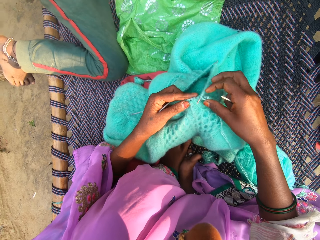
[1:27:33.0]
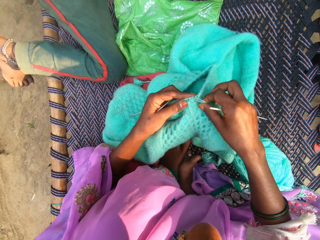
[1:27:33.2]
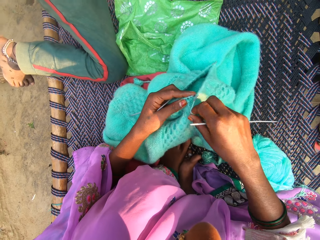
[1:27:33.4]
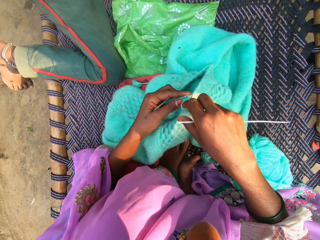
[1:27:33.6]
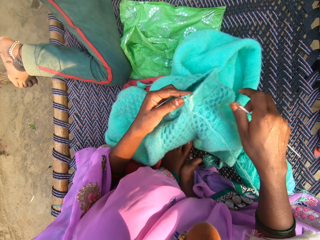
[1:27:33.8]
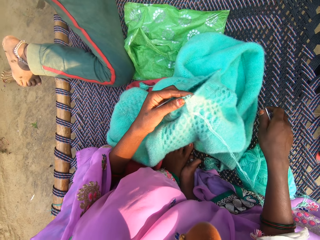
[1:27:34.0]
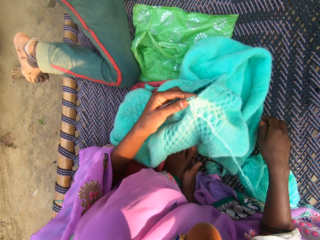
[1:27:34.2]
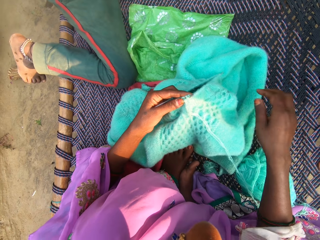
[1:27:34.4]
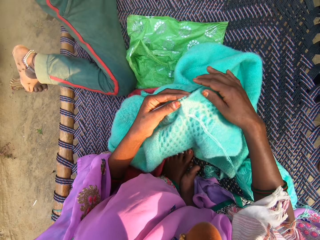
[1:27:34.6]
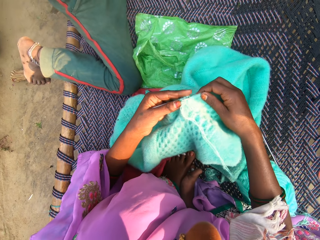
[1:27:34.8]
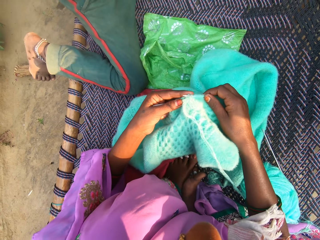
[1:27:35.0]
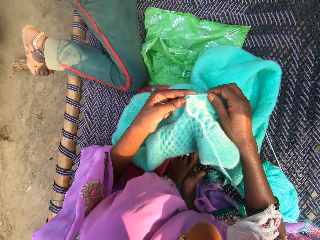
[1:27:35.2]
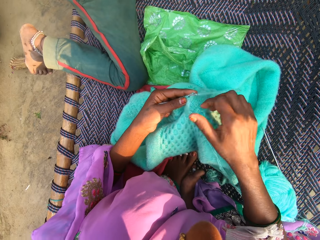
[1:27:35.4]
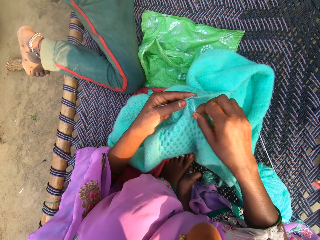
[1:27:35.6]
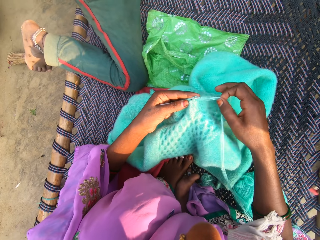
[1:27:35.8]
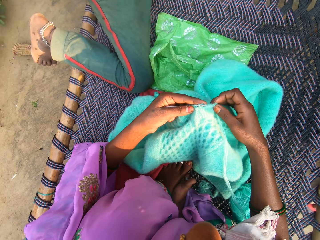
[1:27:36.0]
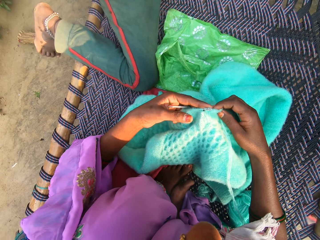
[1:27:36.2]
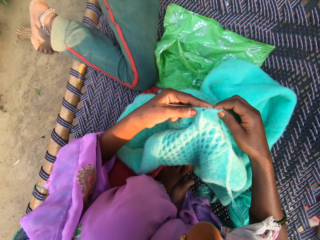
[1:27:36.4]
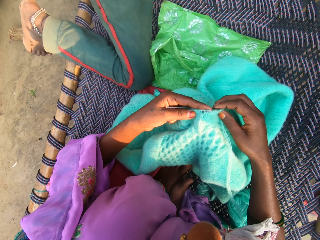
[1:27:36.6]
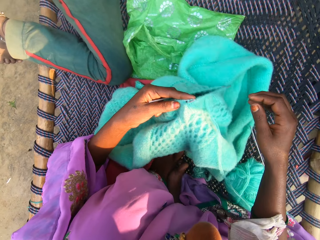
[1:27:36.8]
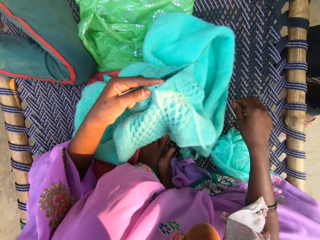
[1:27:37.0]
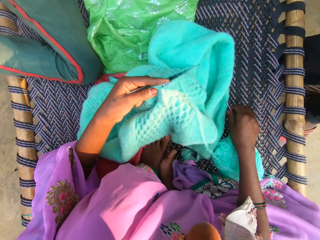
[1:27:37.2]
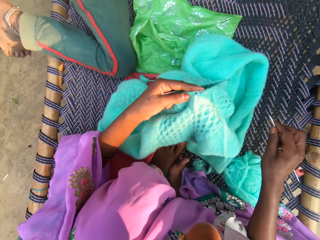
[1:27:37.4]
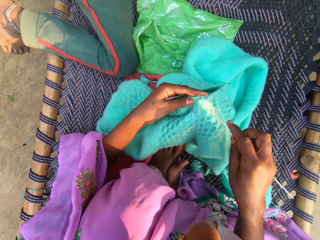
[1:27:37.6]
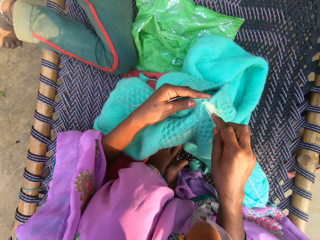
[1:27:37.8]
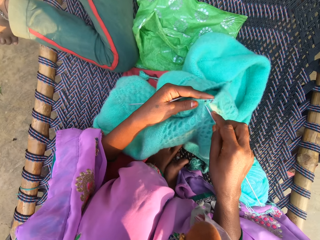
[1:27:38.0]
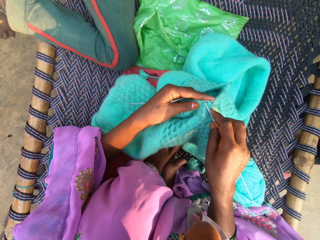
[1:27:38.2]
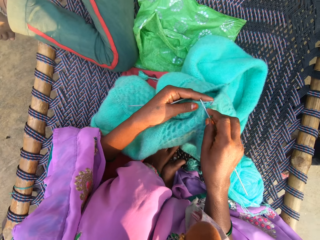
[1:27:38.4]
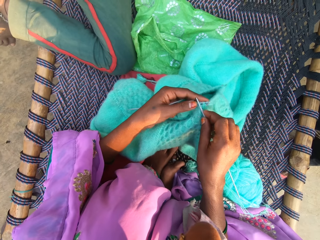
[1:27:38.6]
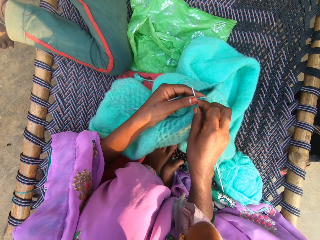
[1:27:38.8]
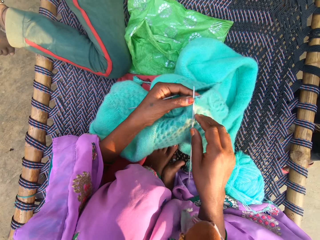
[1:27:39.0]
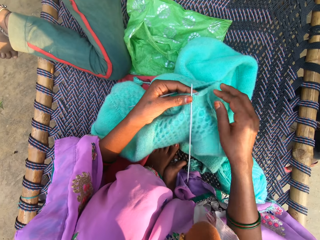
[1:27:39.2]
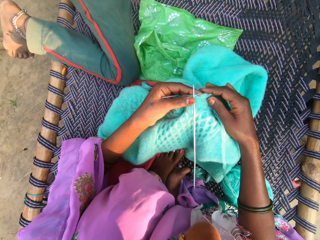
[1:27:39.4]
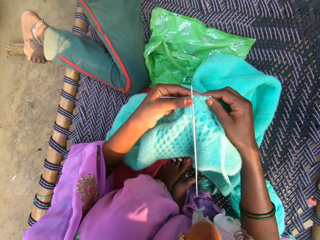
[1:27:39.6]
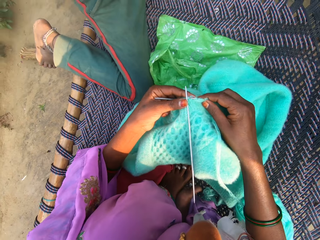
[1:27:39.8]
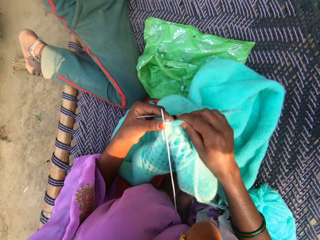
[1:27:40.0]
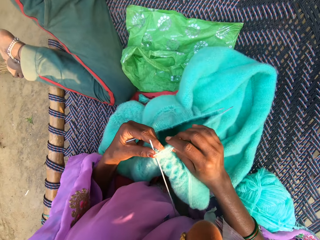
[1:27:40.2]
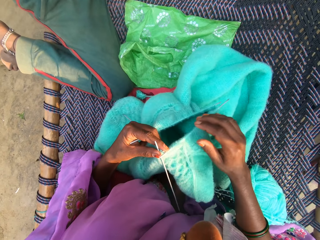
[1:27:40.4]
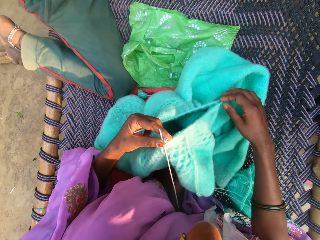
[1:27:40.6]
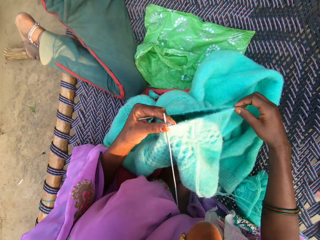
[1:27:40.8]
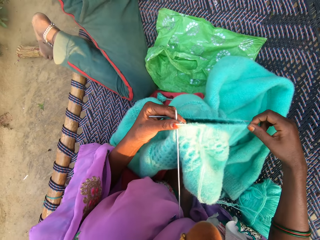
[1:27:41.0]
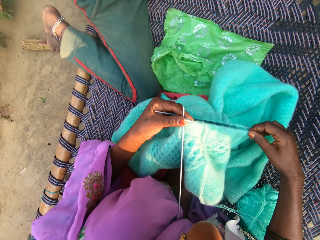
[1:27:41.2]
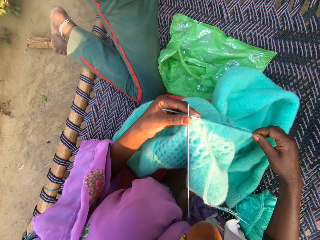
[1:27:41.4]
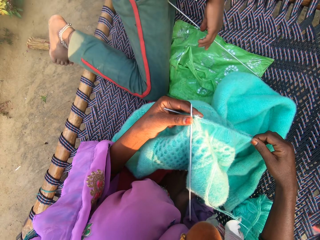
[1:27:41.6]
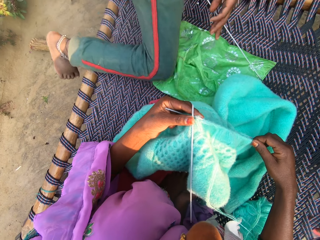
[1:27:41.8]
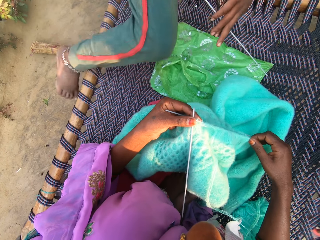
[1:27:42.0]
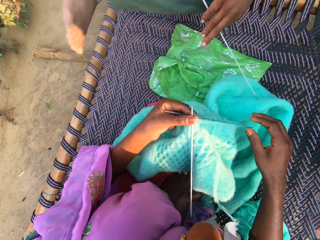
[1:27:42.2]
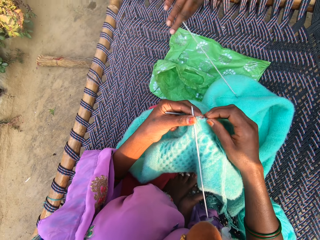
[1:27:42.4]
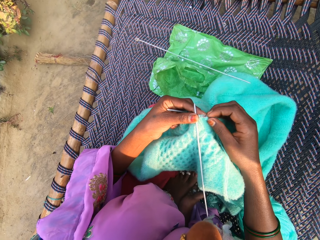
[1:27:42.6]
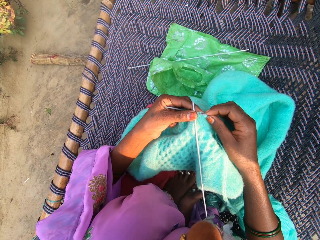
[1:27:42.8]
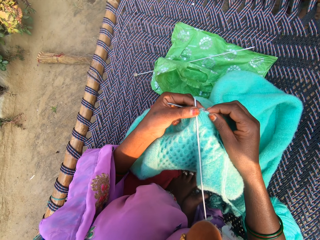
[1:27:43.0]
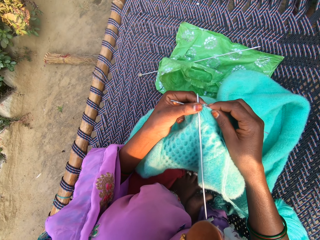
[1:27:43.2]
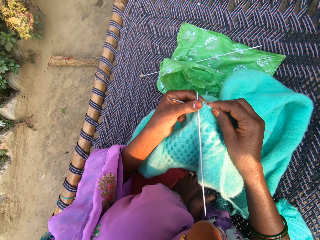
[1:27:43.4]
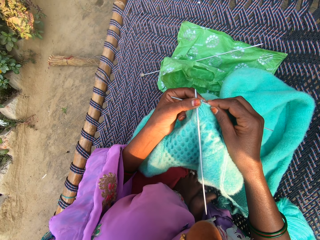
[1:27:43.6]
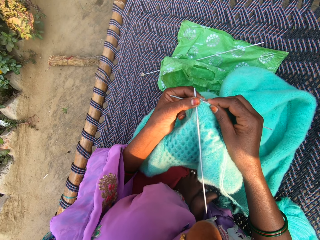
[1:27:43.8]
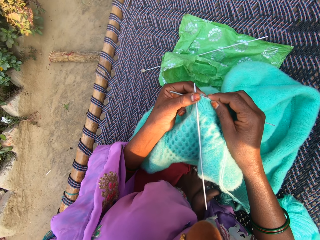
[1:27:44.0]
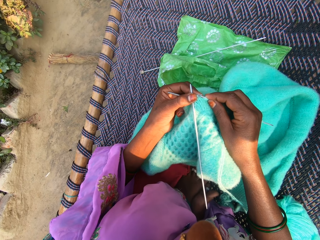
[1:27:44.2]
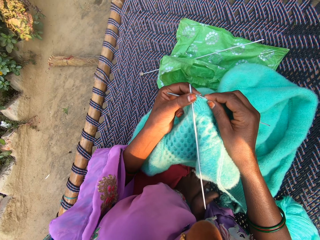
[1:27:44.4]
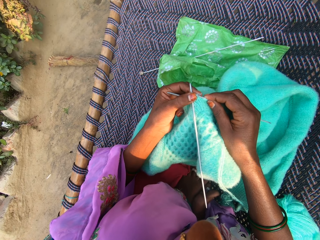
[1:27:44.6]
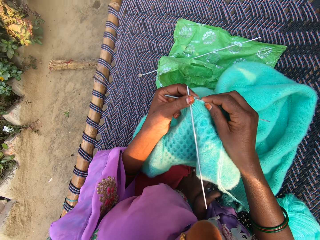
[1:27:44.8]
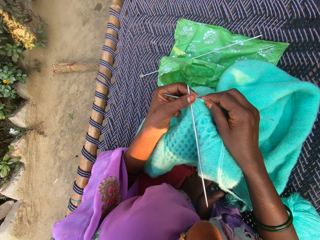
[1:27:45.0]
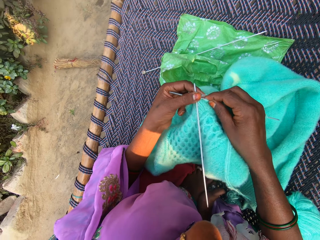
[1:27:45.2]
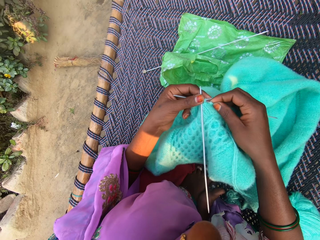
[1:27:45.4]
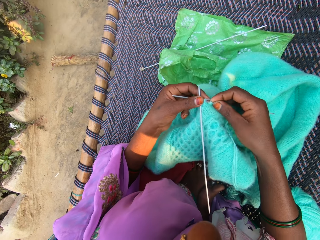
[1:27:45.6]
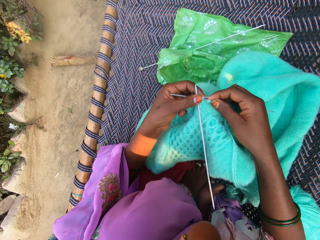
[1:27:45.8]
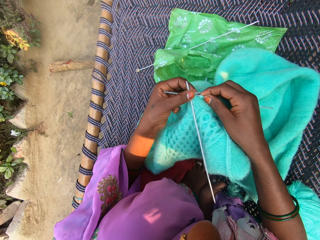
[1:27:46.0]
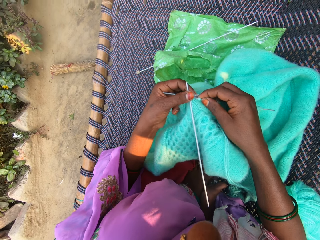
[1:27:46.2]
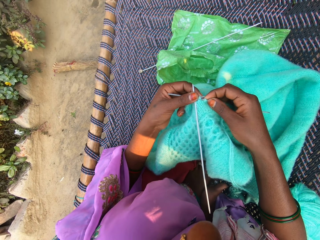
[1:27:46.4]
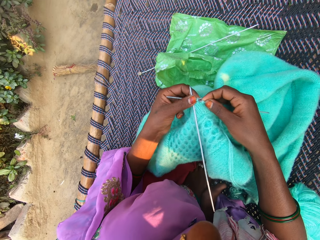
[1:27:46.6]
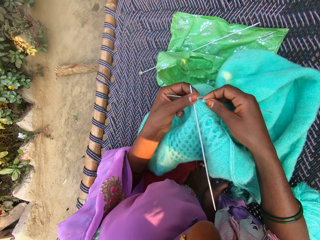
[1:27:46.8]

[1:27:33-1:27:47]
The camera wearer pushes the yarn forward. She picks up the powder blue thread on the knitted fabric. She drops the powder blue thread on the knitted fabric. She lowers her right hand. She drops the needle on the mat. She moves her hand towards the crocheting needle. She adjusts the knitted fabric on her lap. She holds the crocheted yarn with her hands. She picks up the powder blue thread on the knitted fabric. She pushes the yarn backwards. She holds the crocheted yarn with her hands. She drops the powder blue thread on the knitted fabric. She lowers her right hand. She picks up the needle from the mat. She puts the needle into the thread. She touches the knitted fabric with her right hand. She holds the crocheted yarn with her hands. She removes her right hand from the knitted fabric. She moves her hand forward. She touches the edges of the needle with her right hand. She holds the back end of the needles with her hand. A child converses with the camera wearer. The child stands up from the mat. The camera wearer removes her right hand from the edges of the needles. The child walks away from the camera wearer. The camera wearer puts the needle into the thread. The child drops the needle in his hand on the mat. The camera wearer adjusts the needles in the crocheted yarn.

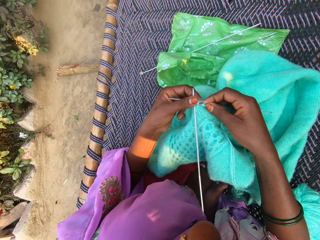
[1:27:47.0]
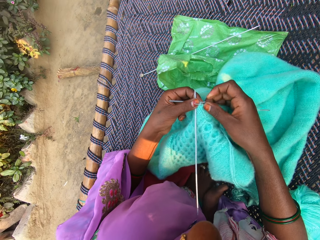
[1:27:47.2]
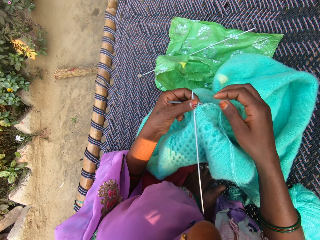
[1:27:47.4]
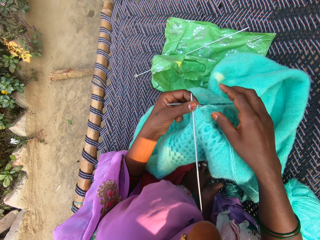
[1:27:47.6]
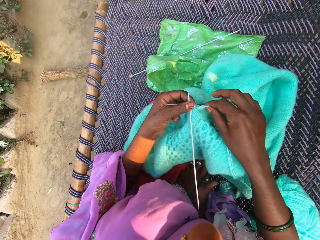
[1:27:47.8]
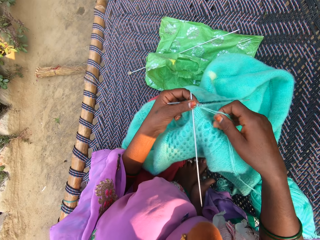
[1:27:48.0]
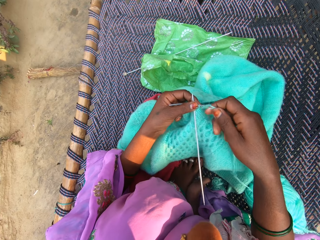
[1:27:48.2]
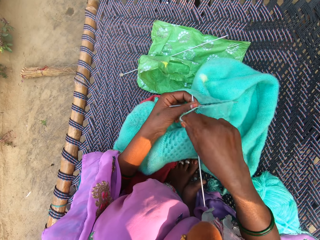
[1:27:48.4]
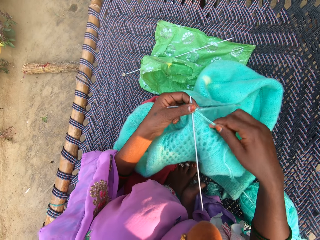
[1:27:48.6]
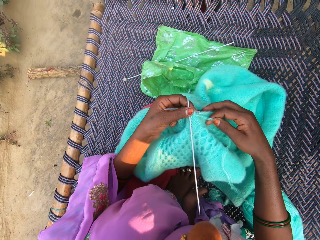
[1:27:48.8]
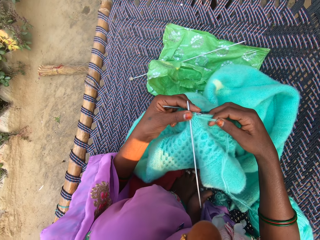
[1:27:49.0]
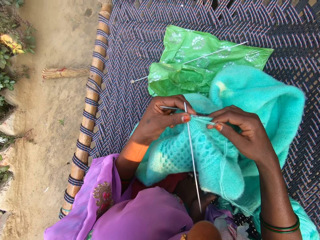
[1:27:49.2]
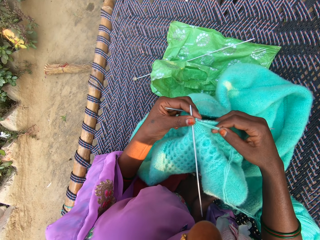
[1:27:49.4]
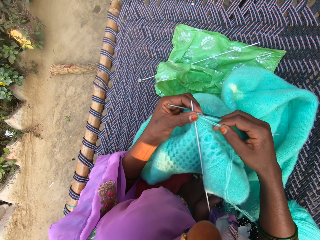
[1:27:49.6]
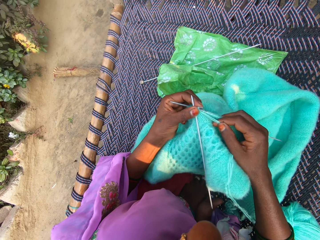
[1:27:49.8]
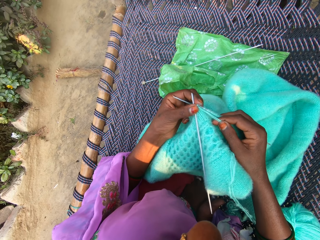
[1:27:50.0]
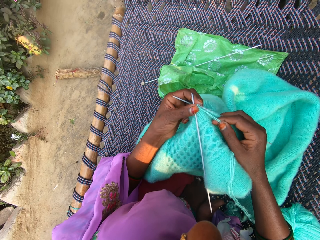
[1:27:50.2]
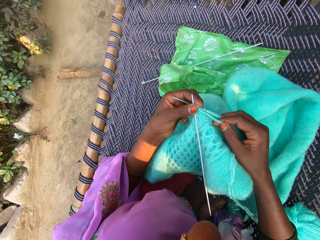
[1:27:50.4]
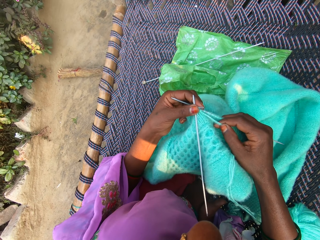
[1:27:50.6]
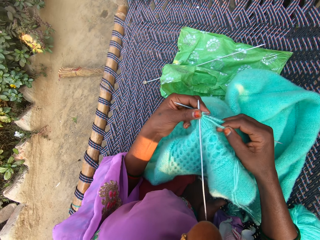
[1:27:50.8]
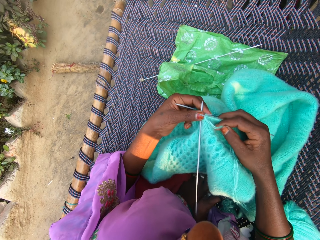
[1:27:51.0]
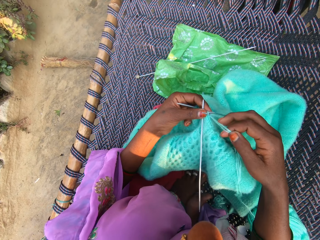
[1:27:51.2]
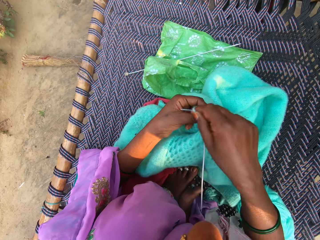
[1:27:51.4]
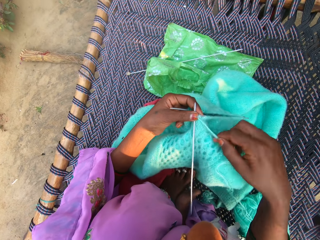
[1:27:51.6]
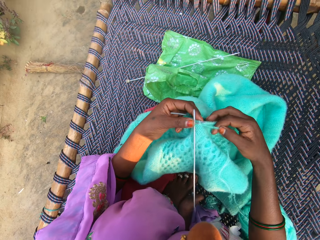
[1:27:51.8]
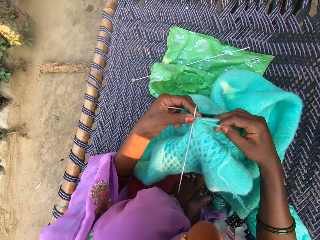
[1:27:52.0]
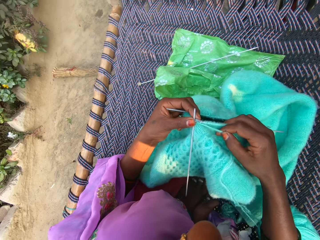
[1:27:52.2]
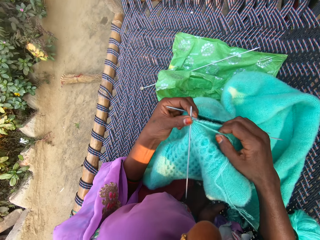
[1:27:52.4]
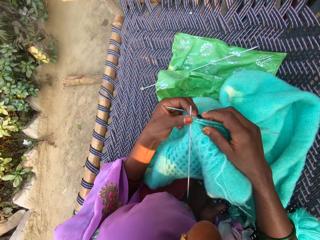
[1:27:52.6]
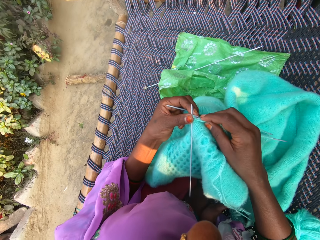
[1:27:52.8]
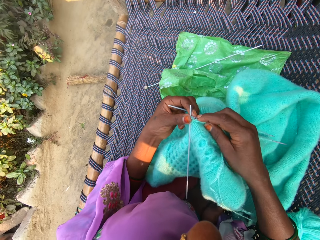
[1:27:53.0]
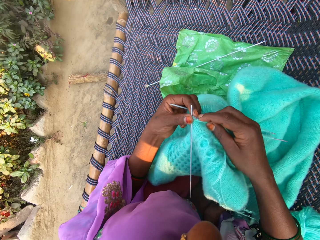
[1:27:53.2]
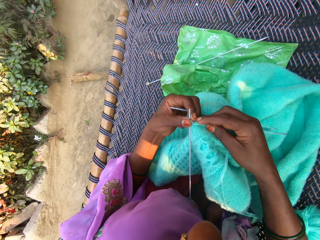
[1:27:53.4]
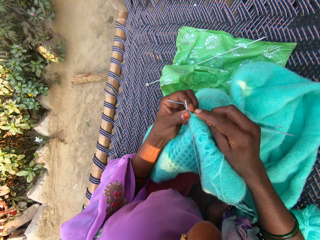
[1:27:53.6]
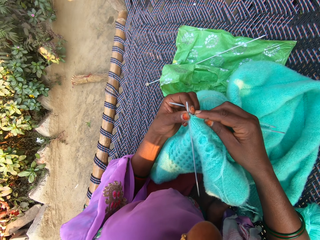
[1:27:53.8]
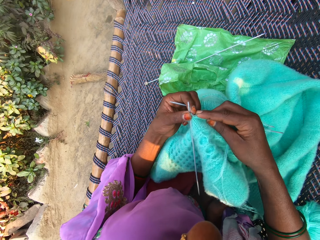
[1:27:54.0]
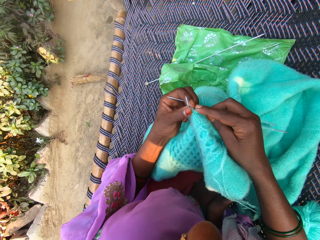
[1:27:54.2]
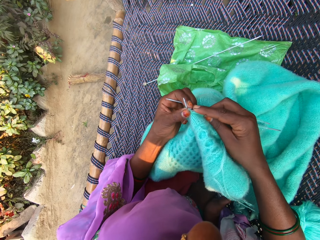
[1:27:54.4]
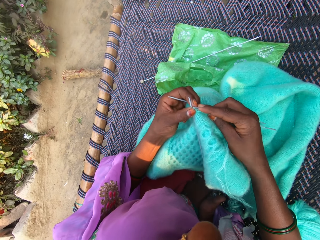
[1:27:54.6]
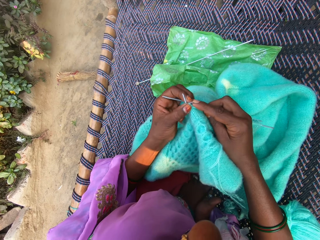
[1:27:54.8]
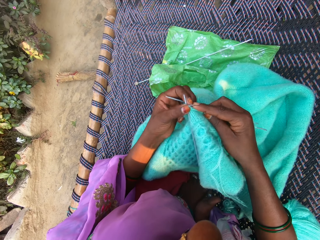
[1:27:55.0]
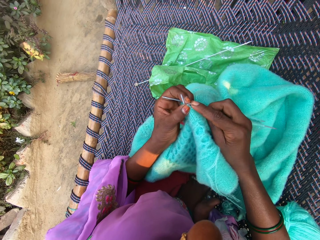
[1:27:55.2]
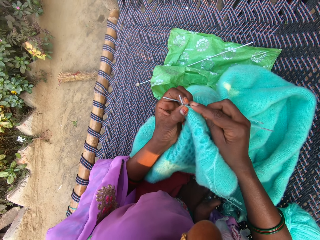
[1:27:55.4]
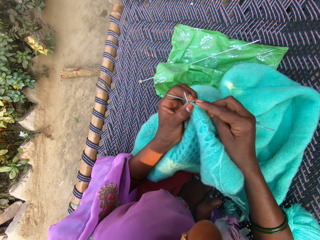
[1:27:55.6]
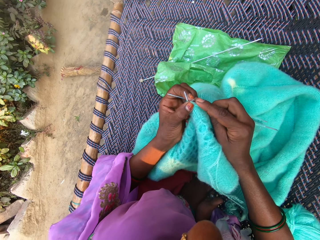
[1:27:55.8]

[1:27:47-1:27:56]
The camera wearer interloops the thread with the needles with both hands. They roll the yarn on the crocheting needle. They crochet the yarn with the crocheting needle.
